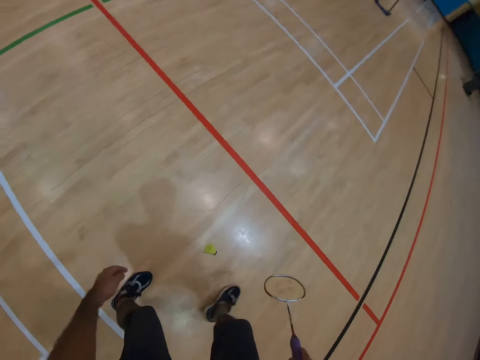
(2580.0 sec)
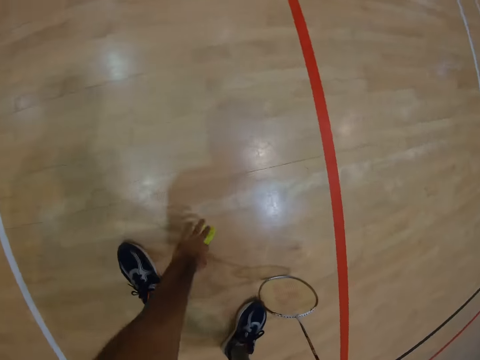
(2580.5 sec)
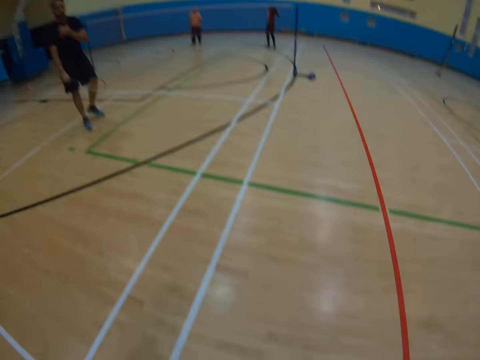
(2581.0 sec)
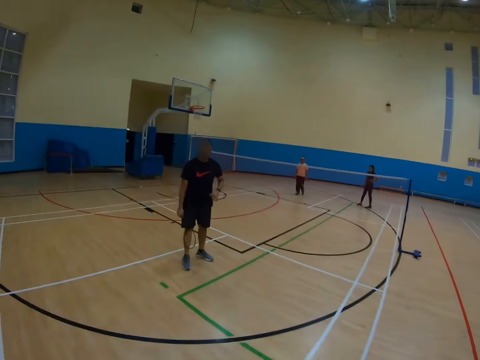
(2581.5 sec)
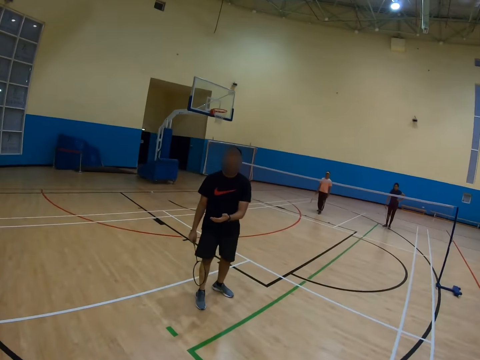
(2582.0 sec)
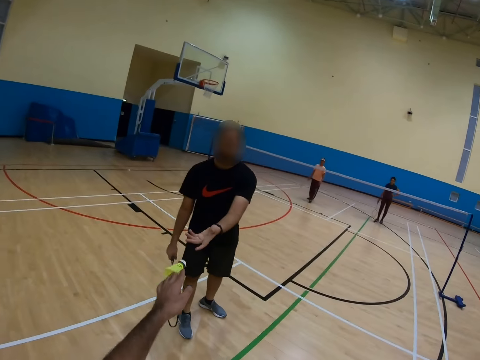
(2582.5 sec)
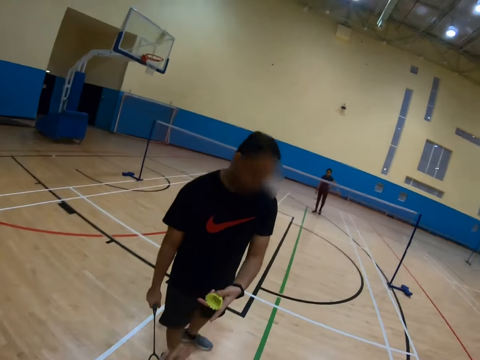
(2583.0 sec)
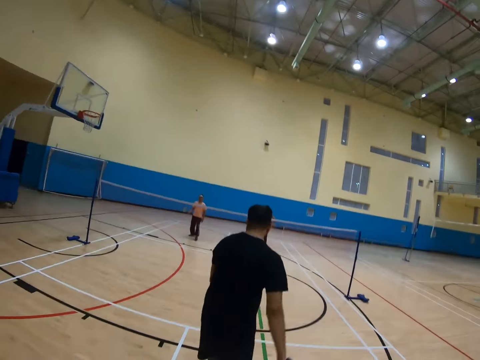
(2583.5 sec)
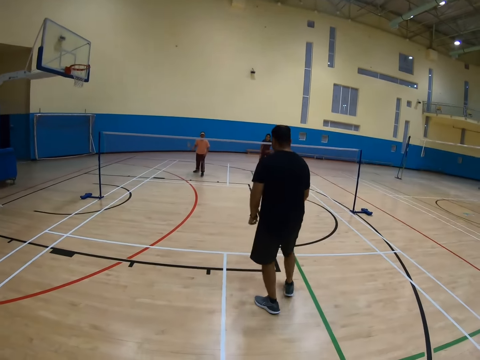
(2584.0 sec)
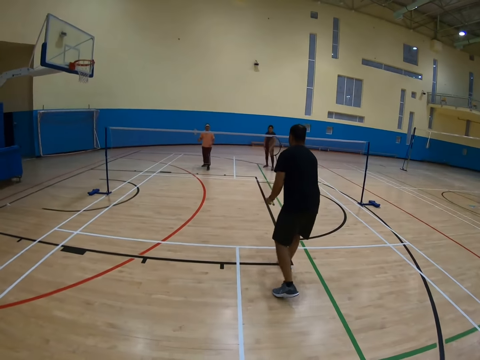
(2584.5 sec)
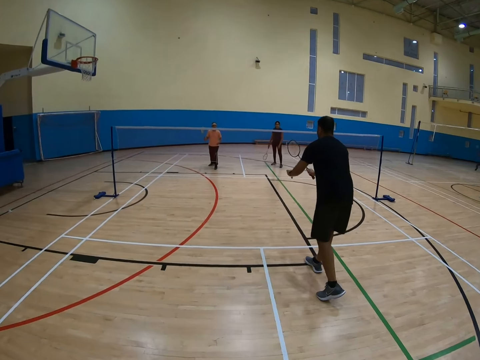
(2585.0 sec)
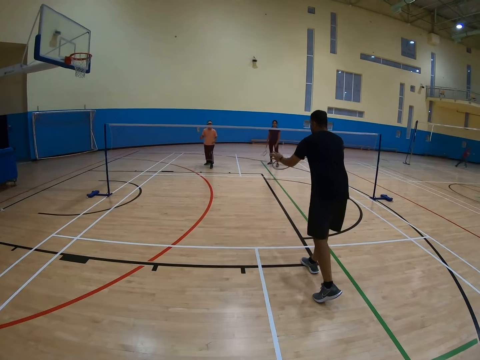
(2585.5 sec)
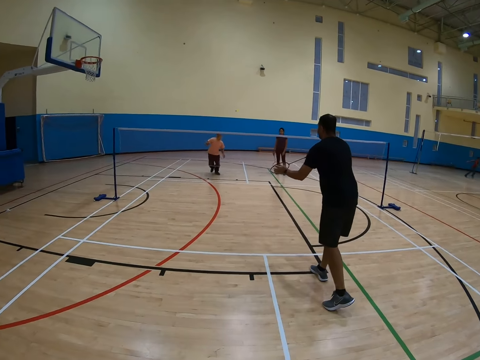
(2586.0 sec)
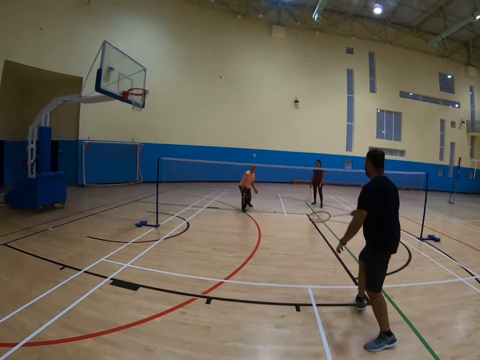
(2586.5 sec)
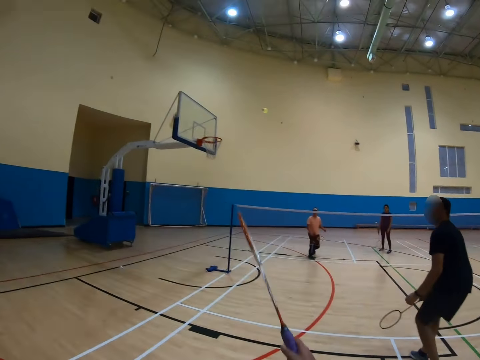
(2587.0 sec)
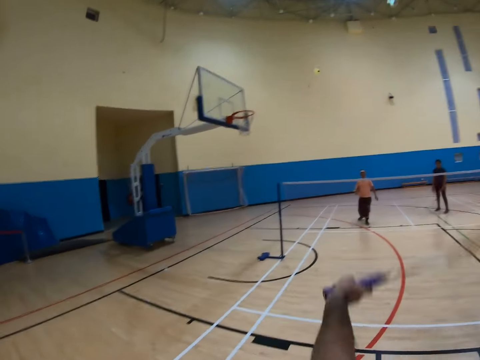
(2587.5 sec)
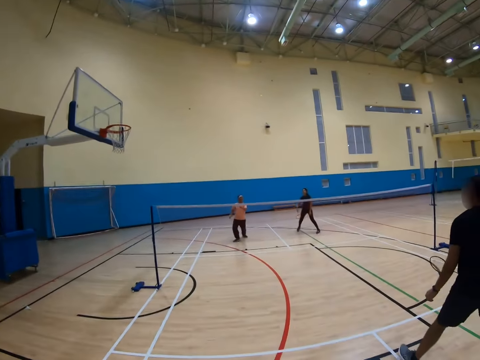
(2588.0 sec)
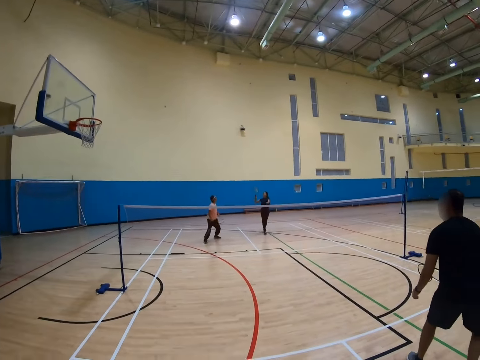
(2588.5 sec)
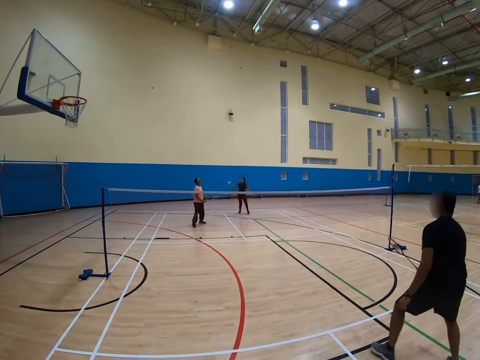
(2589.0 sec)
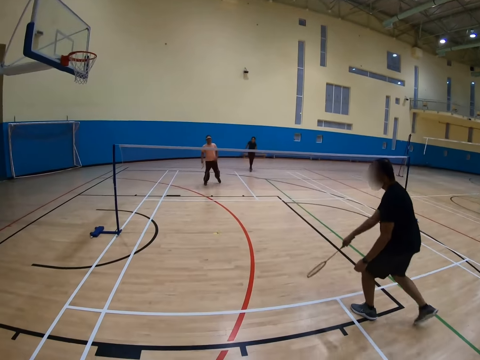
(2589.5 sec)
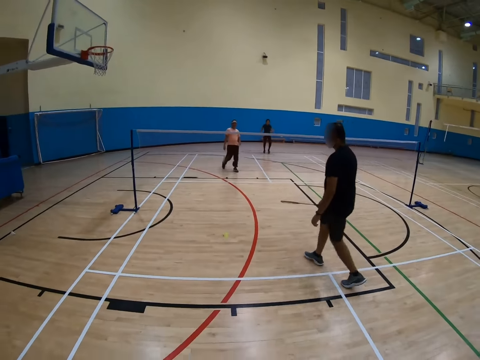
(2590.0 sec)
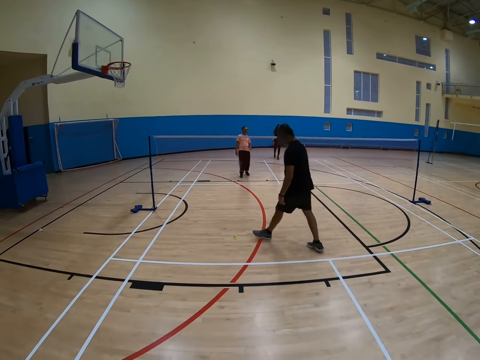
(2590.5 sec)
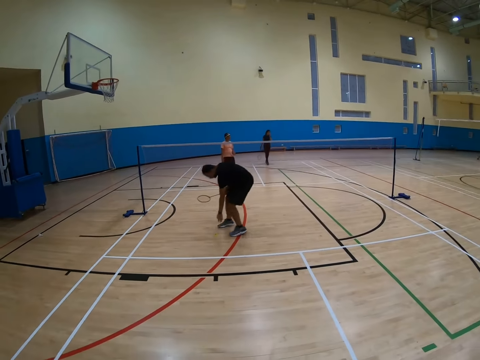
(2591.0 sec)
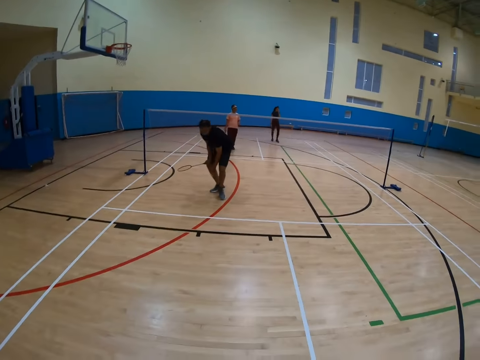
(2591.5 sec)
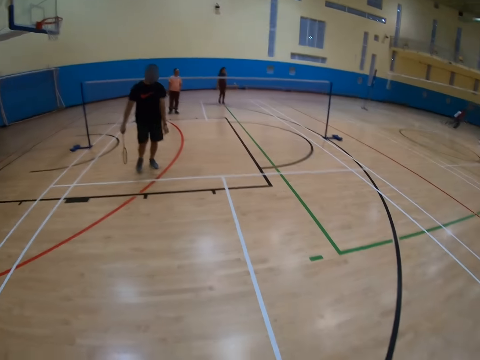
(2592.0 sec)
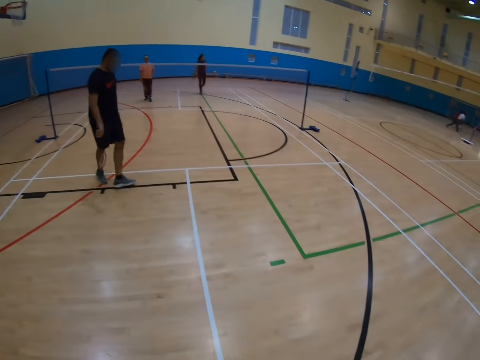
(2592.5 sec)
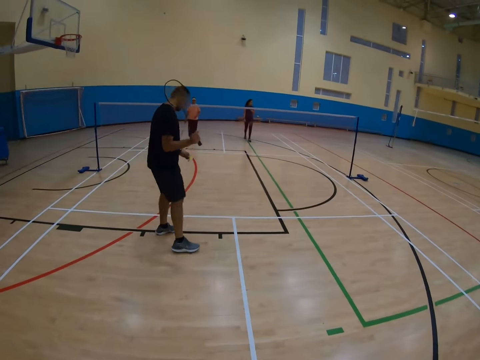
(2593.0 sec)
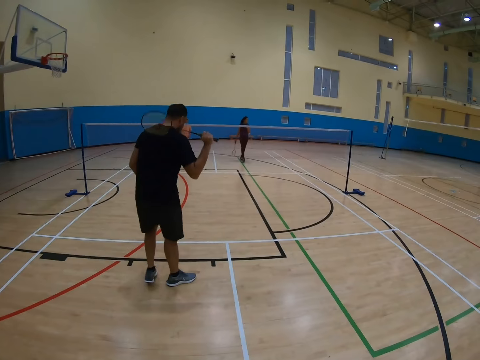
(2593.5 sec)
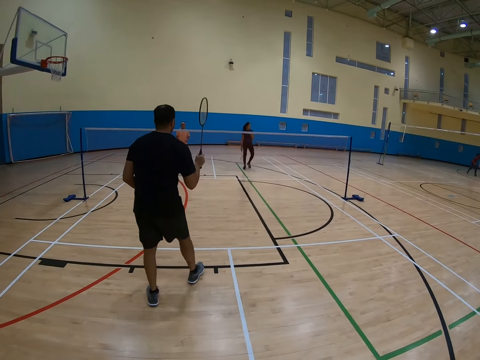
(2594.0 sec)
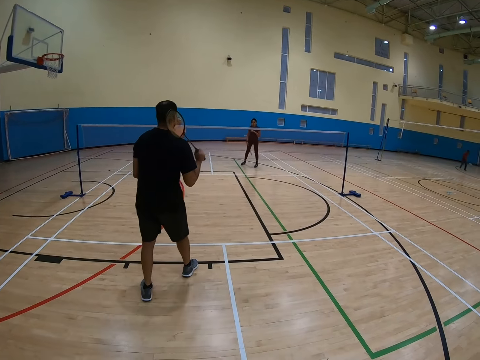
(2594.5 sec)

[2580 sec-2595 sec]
The camera wearer picks up the shuttlecock on the floor. They throw the shuttlecock. They give a man the shuttlecock. The man takes the shuttlecock from the camera wearer. The man throws the shuttlecock. Another man throws the shuttlecock. The camera wearer throws the shuttlecock. A woman throws the shuttlecock. The first man picks up the shuttlecock.

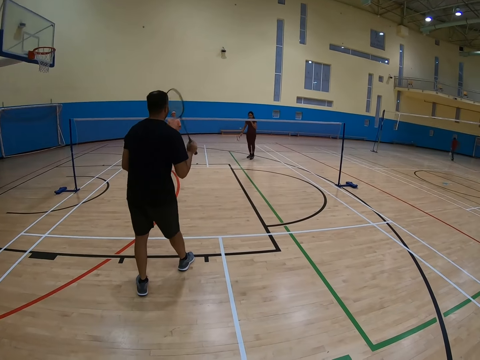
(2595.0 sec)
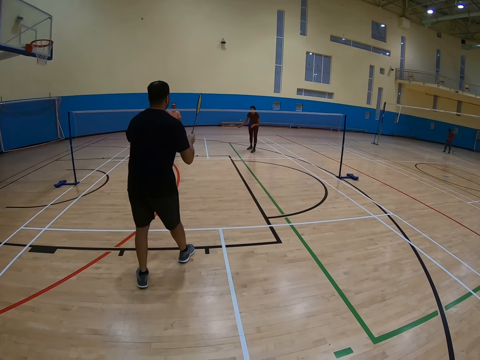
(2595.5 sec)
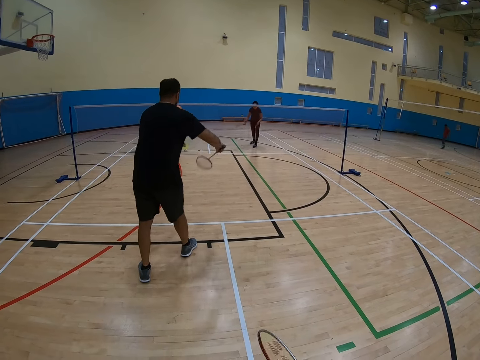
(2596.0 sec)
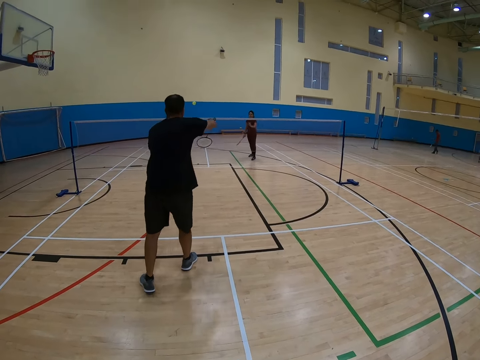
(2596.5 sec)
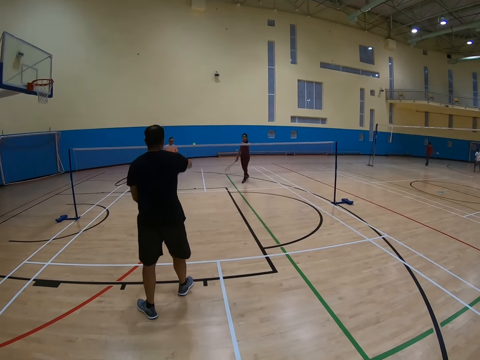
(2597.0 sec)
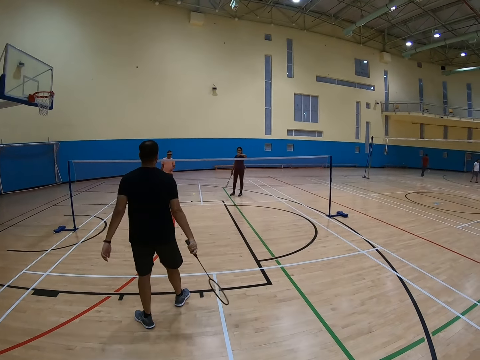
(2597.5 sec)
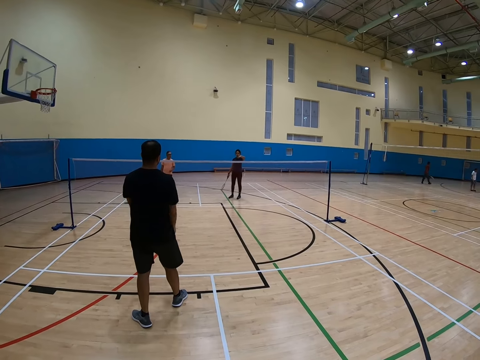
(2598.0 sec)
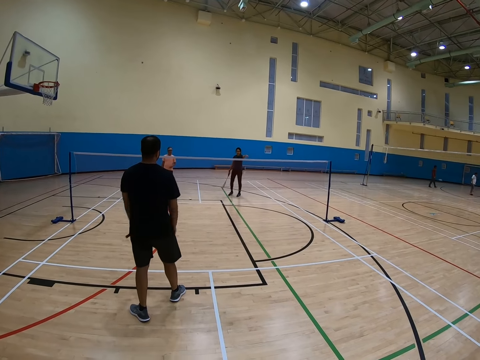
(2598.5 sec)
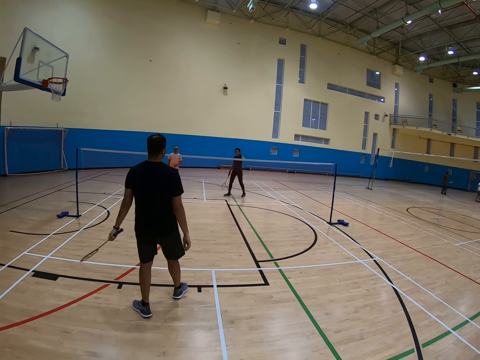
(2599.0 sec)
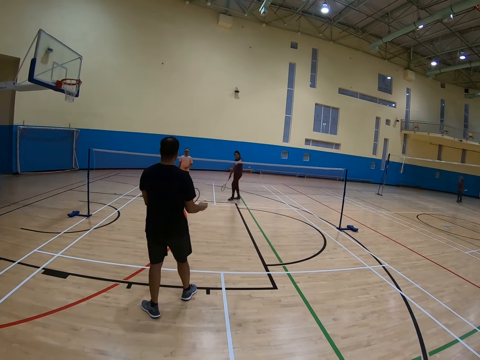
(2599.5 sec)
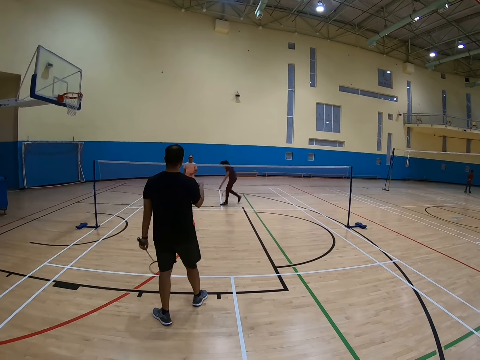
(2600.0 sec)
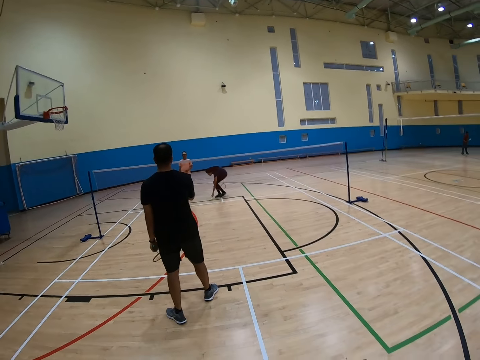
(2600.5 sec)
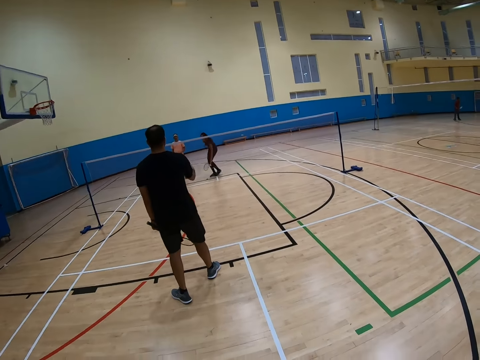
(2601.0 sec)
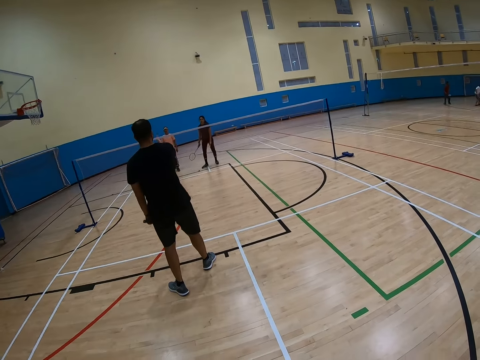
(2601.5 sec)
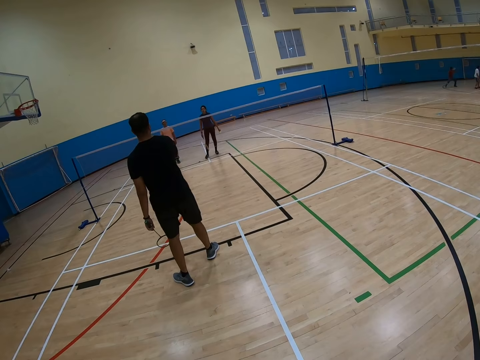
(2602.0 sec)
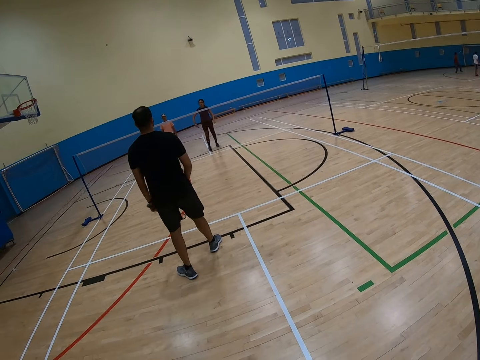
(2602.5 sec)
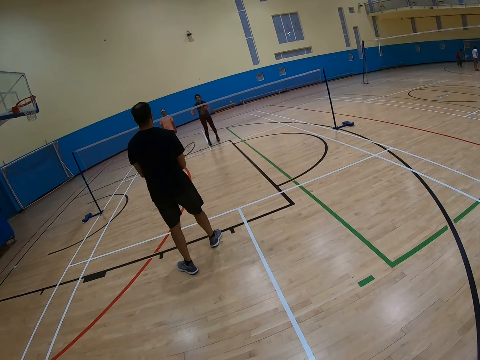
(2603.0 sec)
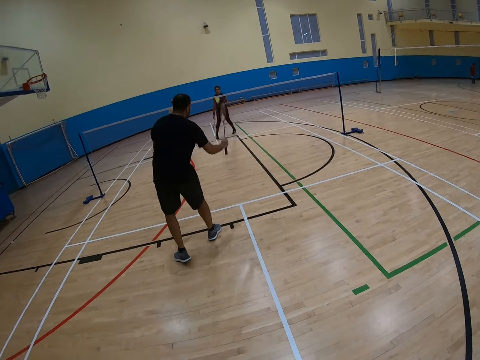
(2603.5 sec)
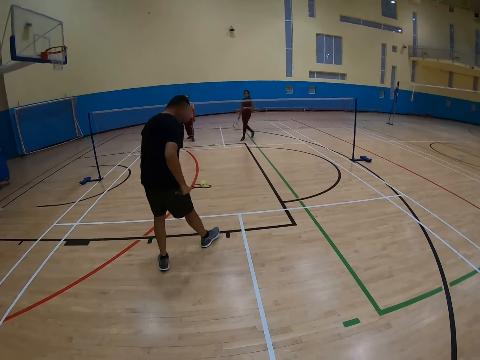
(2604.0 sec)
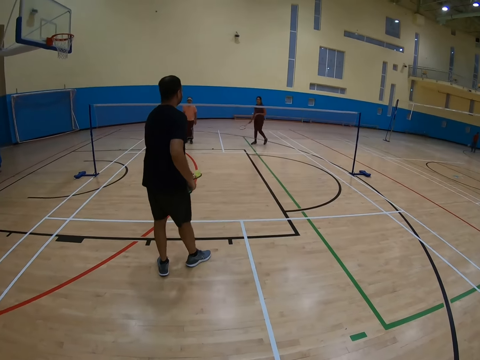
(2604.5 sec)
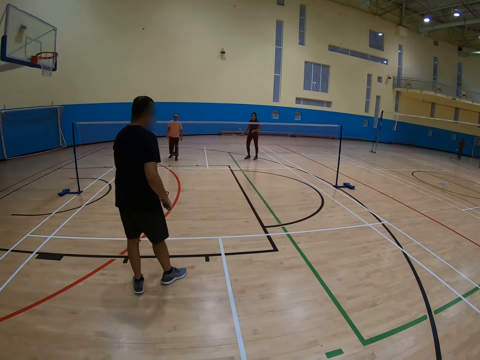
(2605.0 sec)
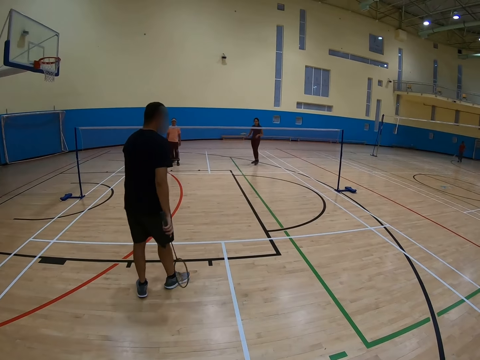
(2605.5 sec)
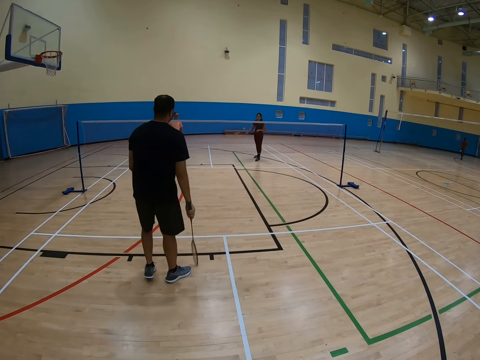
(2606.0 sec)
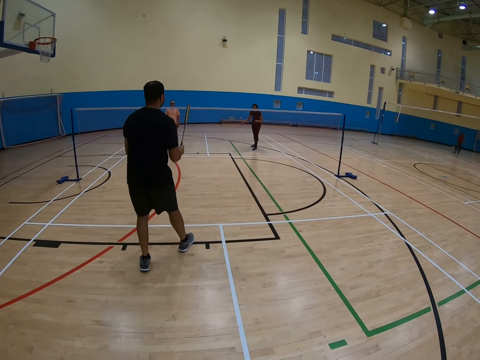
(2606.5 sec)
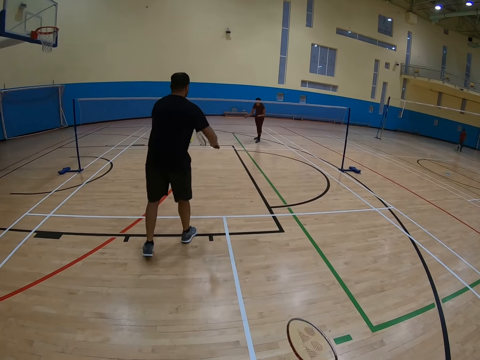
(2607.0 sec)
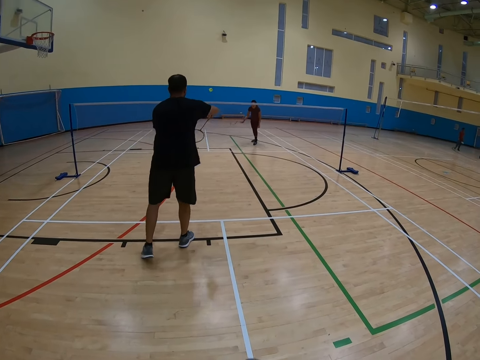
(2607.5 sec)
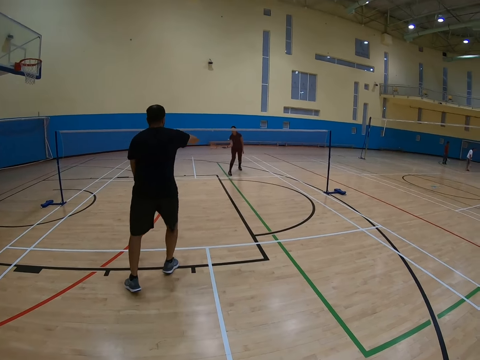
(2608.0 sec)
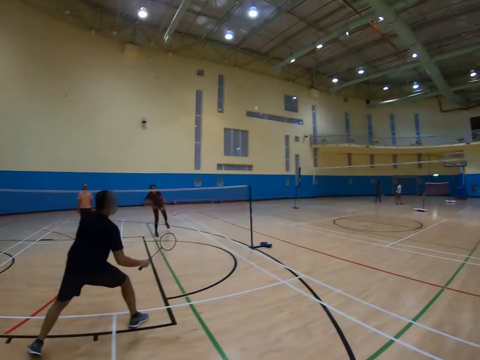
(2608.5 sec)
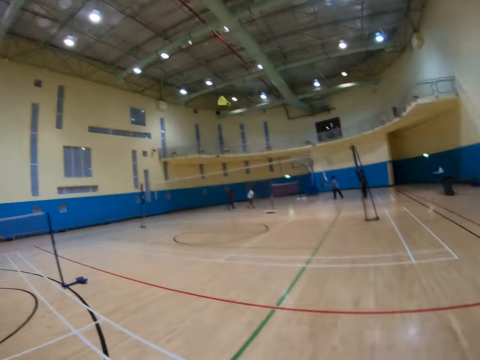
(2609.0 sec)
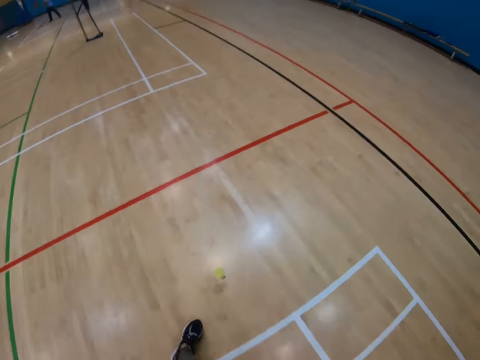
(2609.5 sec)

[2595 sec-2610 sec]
A man throws the shuttlecock. A woman picks up the shuttlecock. The man throws the shuttlecock.
